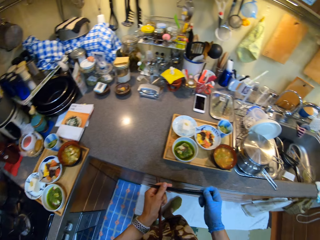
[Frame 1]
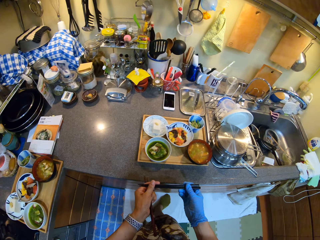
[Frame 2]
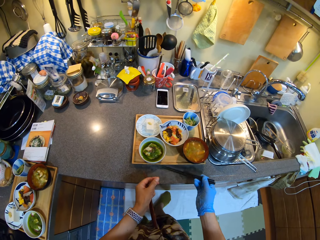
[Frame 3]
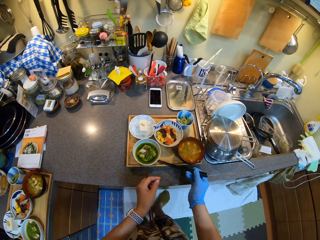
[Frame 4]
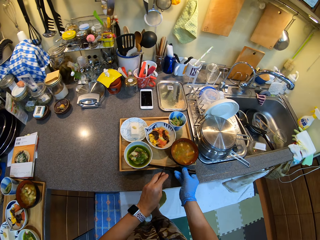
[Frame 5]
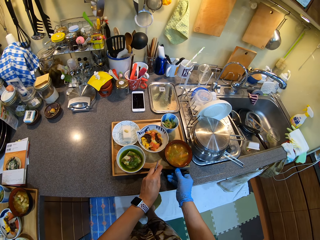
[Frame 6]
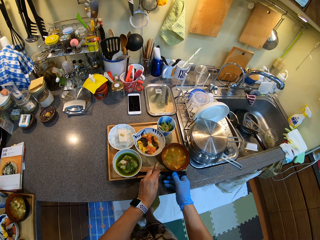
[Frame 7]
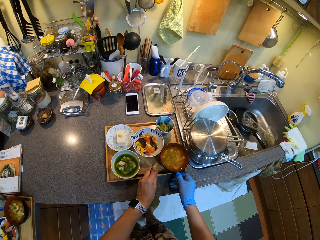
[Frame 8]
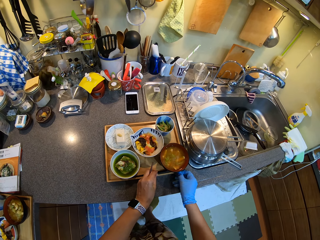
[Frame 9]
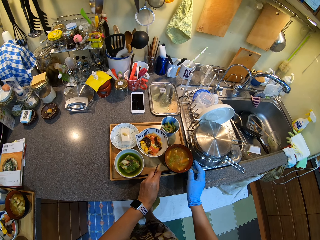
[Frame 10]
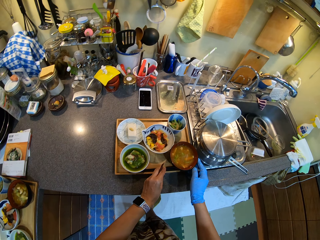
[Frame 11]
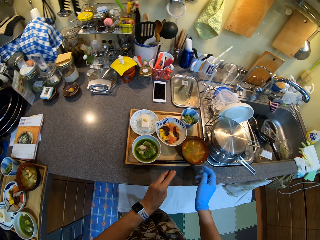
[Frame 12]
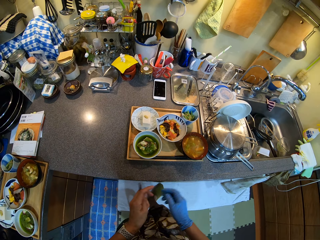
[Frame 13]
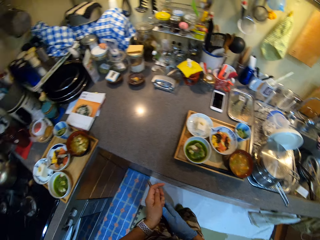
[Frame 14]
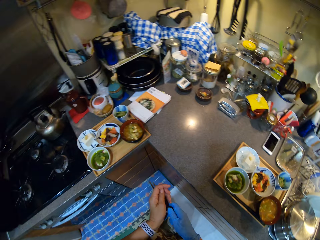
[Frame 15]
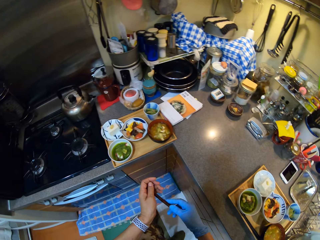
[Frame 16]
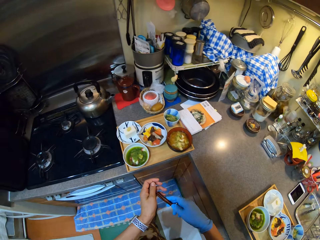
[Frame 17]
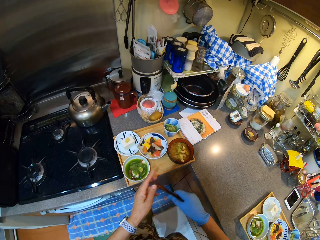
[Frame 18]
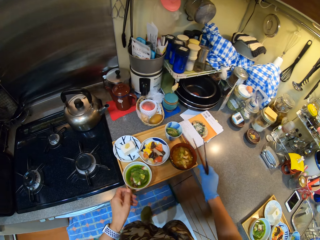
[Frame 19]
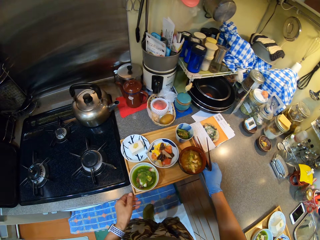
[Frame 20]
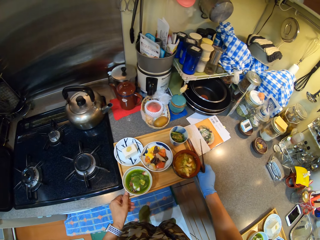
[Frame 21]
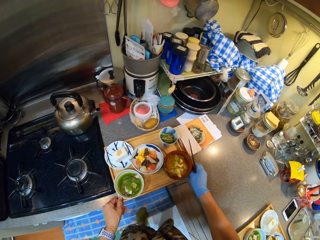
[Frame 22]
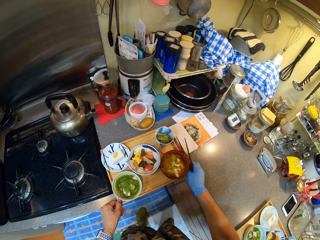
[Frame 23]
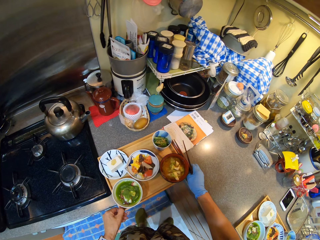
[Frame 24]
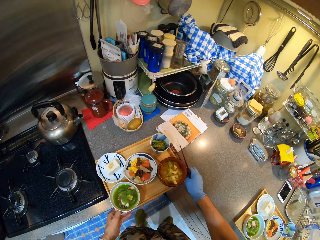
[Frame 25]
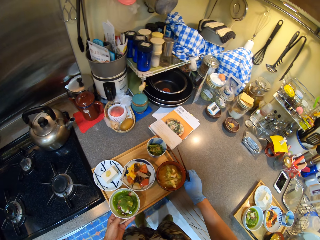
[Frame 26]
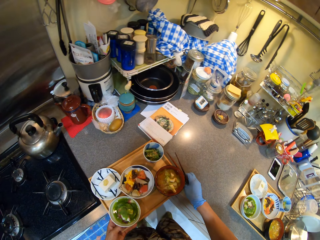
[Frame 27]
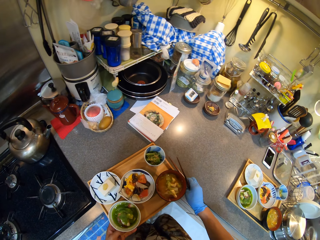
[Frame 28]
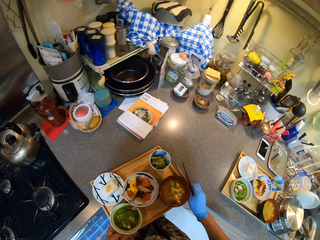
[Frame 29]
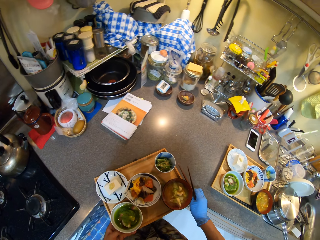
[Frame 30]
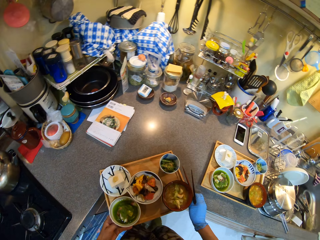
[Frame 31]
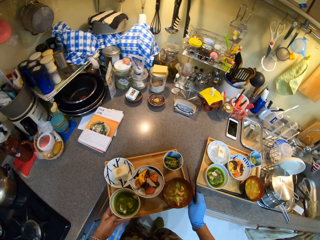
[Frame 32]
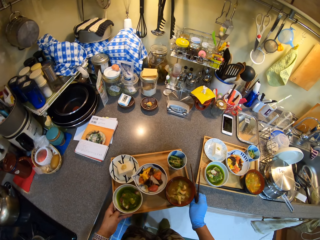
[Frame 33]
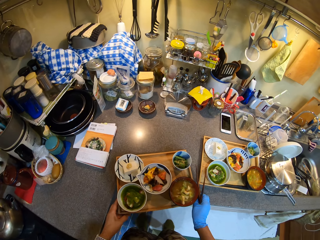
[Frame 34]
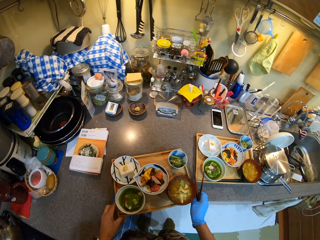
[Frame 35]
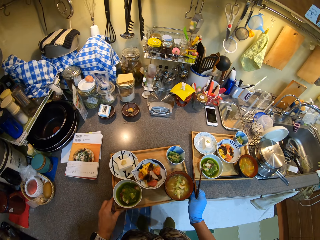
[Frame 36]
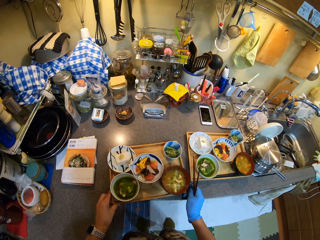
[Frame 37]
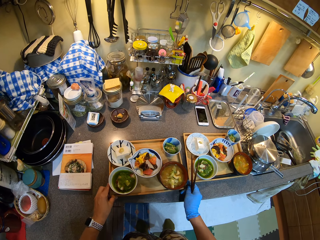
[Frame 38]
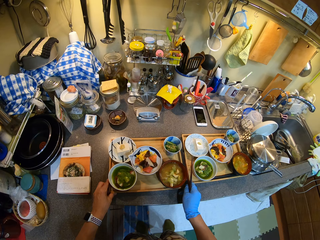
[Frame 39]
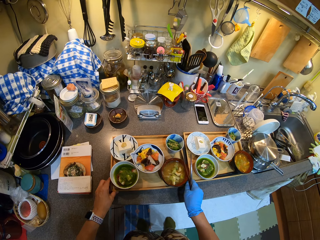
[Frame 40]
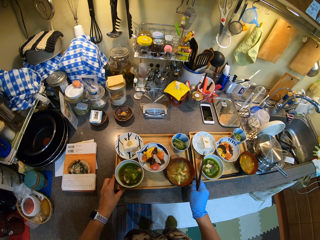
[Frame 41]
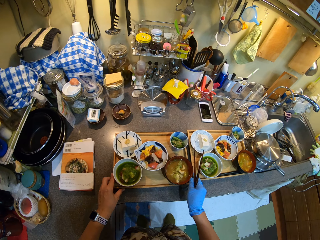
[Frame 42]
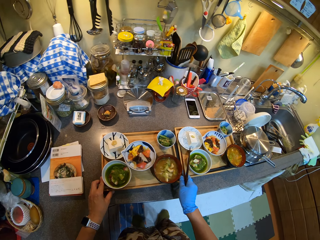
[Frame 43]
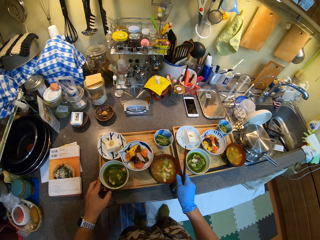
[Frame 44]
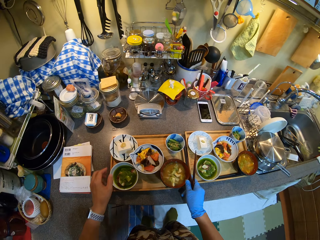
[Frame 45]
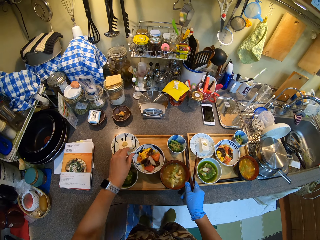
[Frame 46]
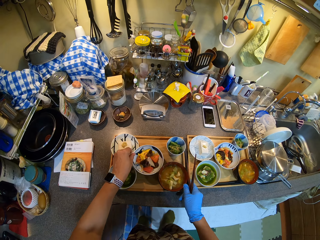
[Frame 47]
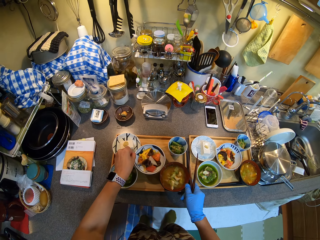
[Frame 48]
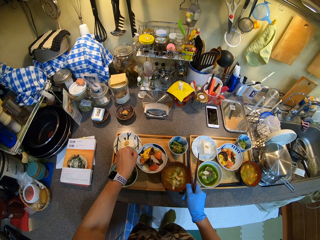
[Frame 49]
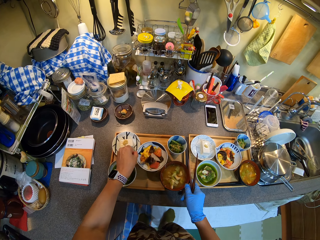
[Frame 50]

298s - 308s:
The camera wearer places the chopsticks on the tray. They move the tray on the table. They place the tray along the other tray.

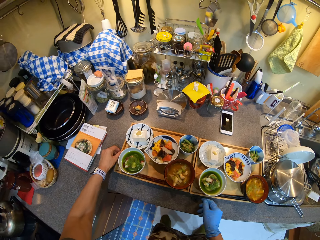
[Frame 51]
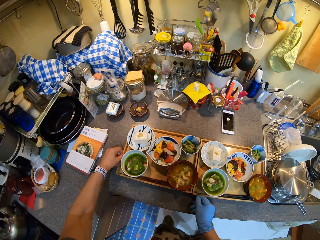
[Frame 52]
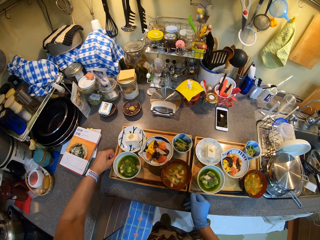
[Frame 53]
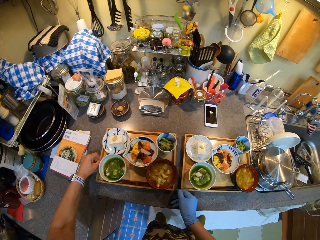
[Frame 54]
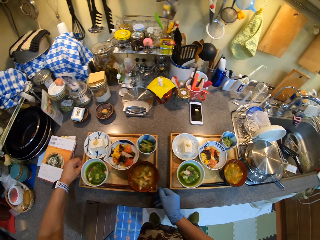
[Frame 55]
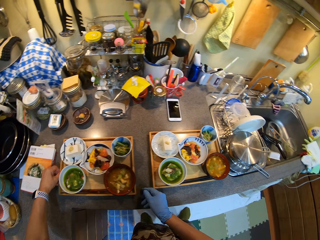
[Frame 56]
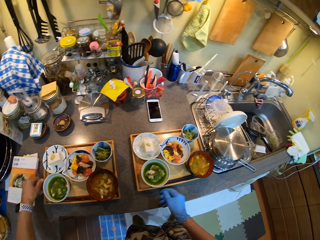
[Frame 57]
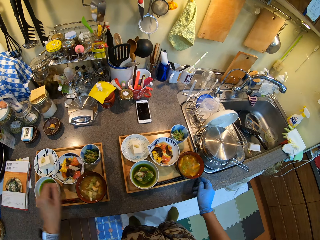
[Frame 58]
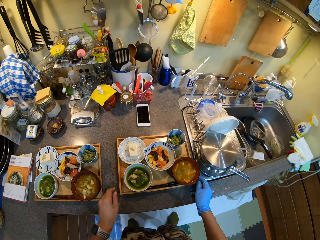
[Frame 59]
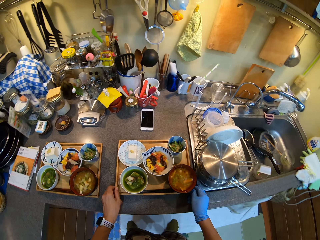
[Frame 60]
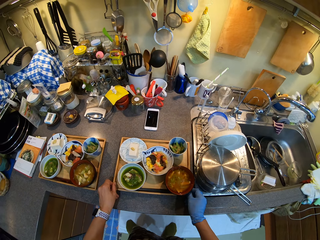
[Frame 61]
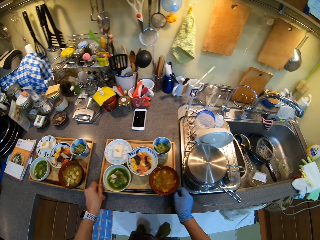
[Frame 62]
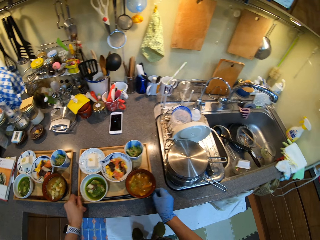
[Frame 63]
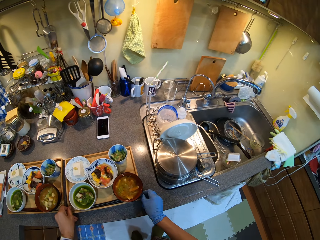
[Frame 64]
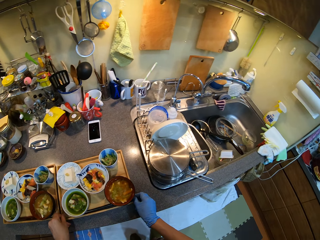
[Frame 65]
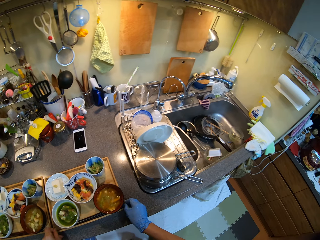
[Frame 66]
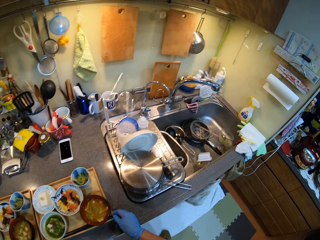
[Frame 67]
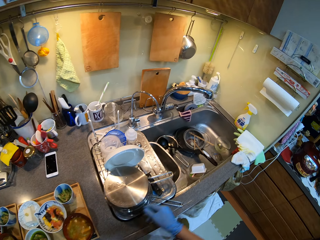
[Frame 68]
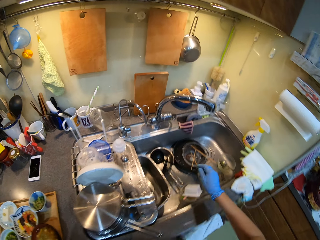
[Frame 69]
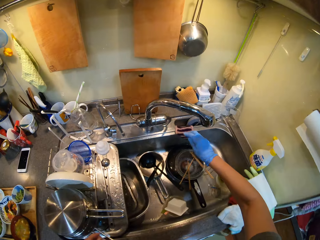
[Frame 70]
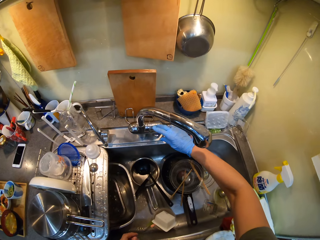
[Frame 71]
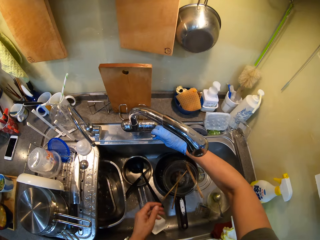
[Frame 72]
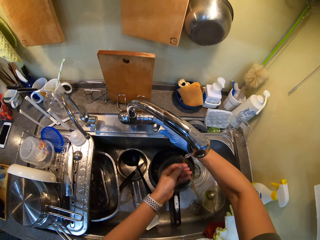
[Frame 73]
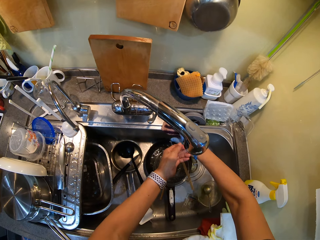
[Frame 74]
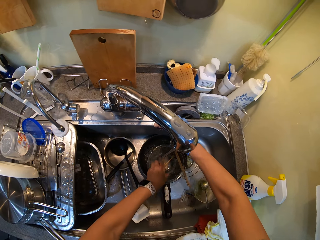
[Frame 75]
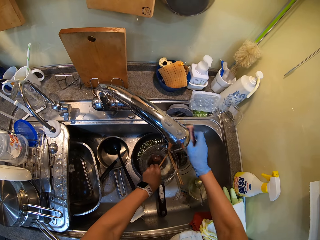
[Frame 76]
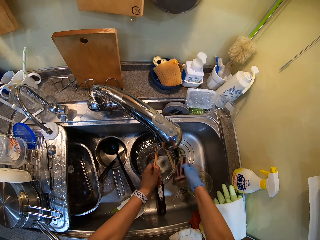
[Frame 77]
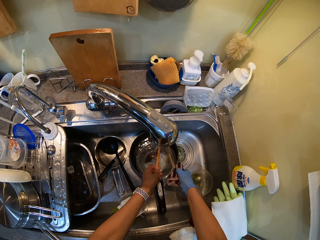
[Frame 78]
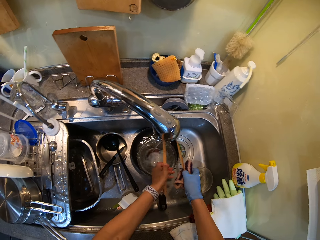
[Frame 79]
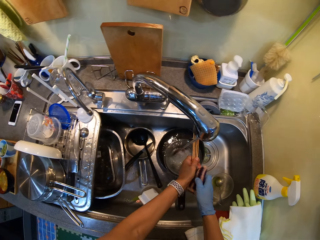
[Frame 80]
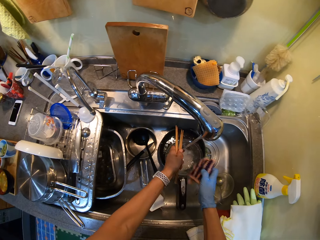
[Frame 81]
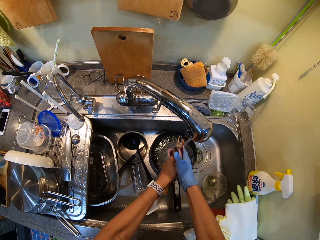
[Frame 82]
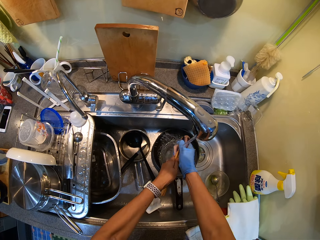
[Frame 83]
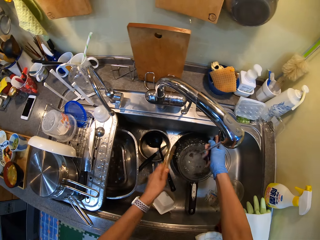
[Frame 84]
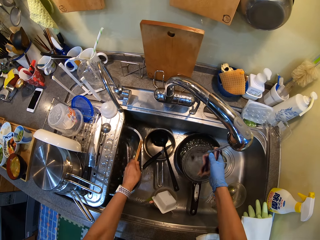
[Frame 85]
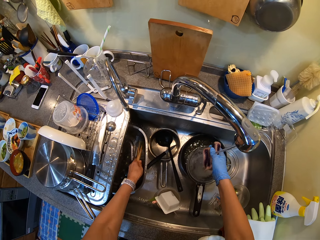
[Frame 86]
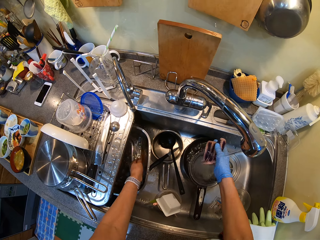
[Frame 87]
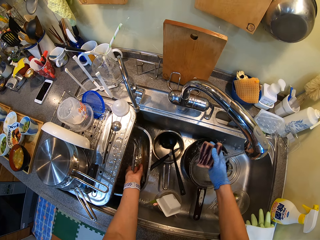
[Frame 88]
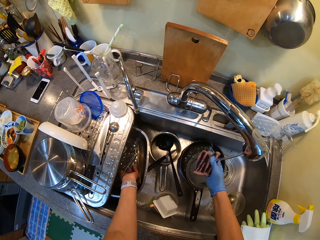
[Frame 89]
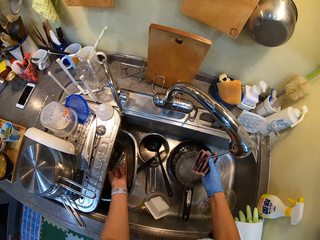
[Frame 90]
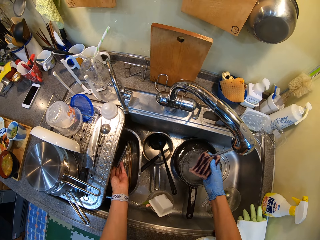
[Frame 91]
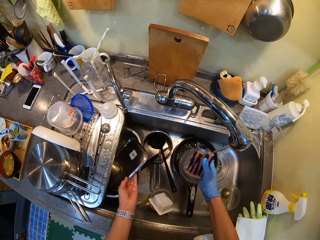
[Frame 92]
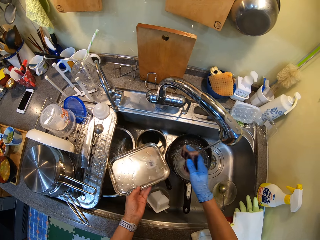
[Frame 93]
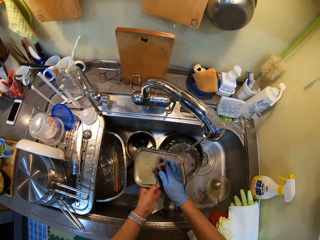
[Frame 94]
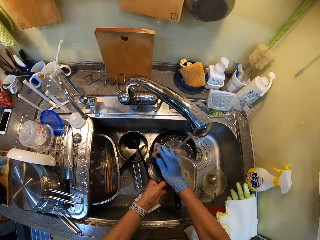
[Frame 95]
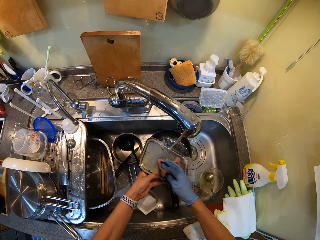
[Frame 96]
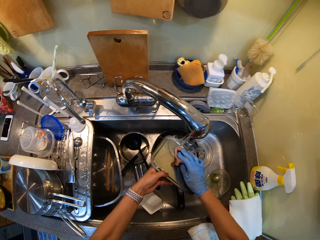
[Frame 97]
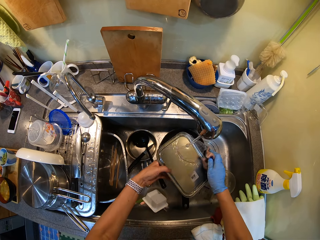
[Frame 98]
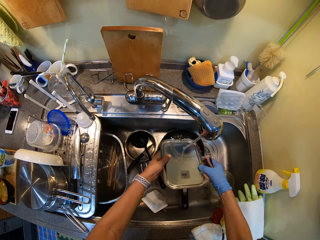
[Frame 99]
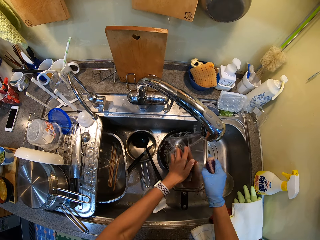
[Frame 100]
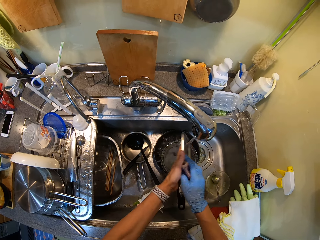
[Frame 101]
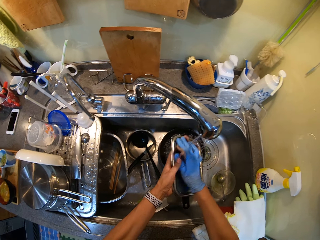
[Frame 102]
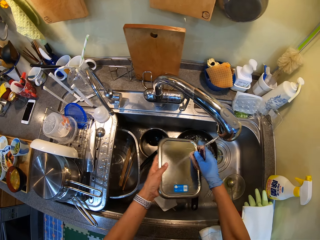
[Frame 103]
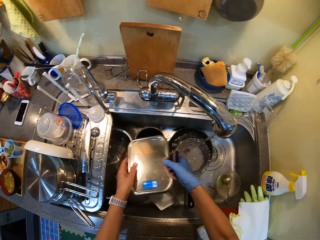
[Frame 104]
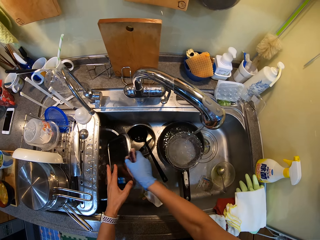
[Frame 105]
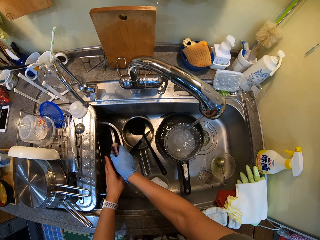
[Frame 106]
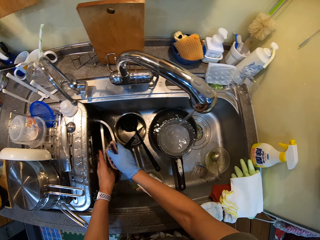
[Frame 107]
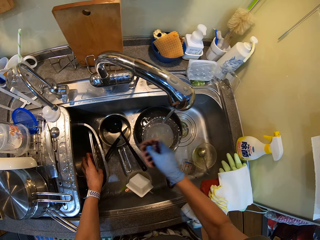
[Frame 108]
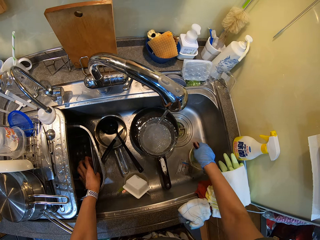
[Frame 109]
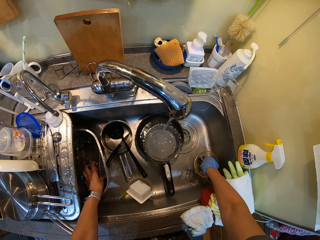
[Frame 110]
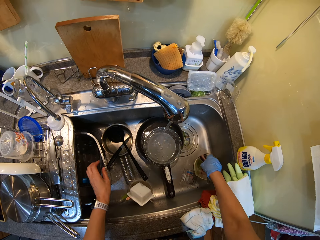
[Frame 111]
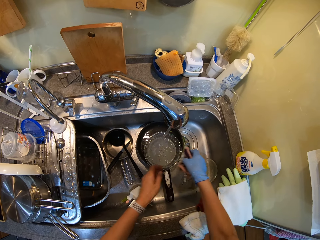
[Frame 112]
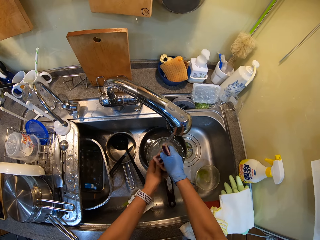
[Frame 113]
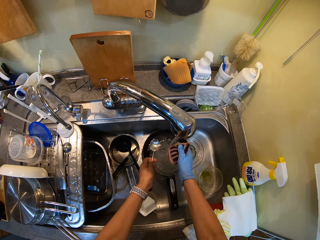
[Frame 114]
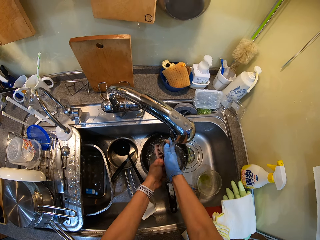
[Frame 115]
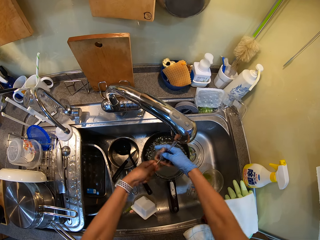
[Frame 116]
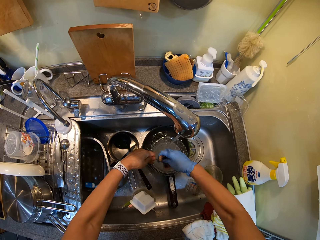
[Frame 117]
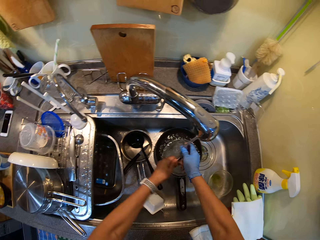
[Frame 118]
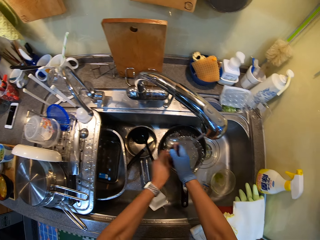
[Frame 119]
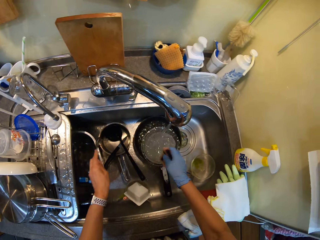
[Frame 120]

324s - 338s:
The camera wearer moves the tray on the table. They open a tap. They wash the utensils. They pick a scouring pad. They wash the tongs. They wash the utensils.
